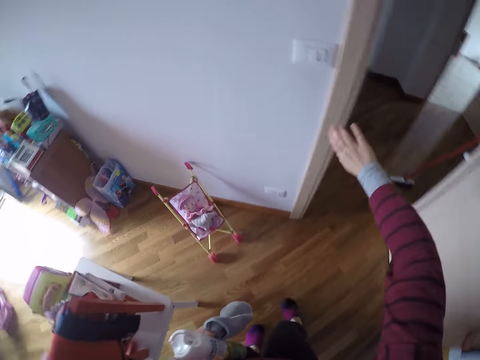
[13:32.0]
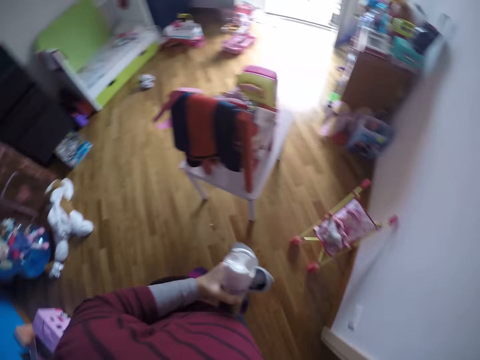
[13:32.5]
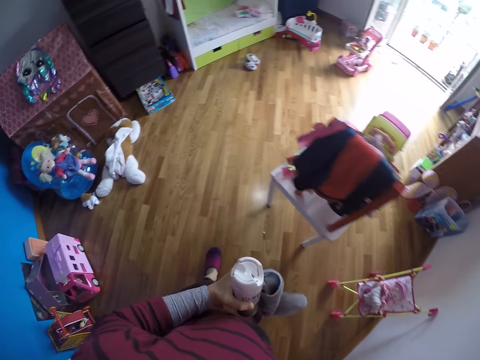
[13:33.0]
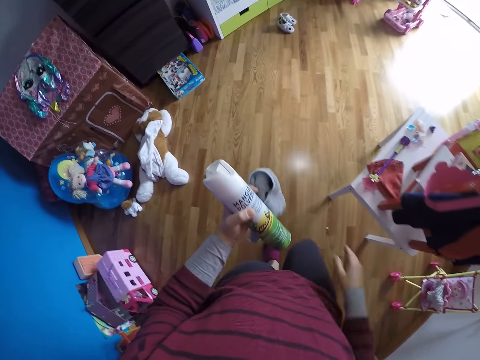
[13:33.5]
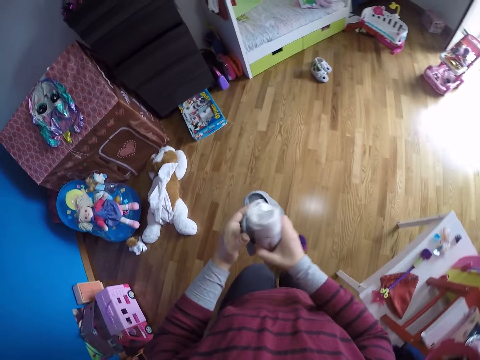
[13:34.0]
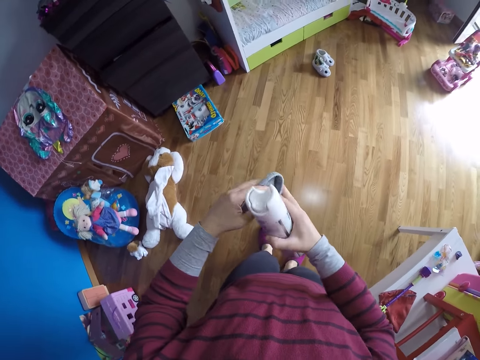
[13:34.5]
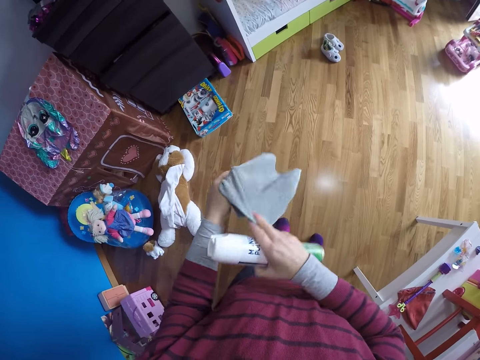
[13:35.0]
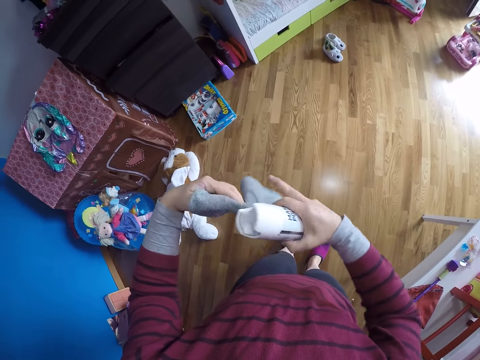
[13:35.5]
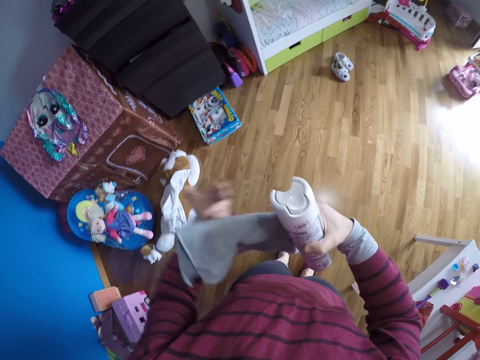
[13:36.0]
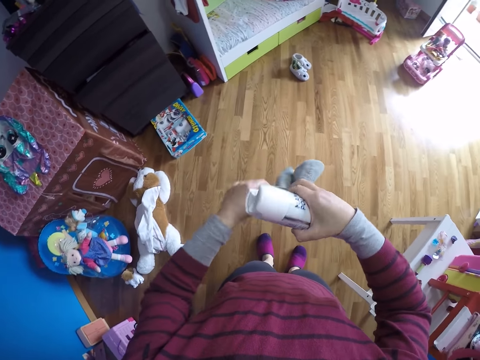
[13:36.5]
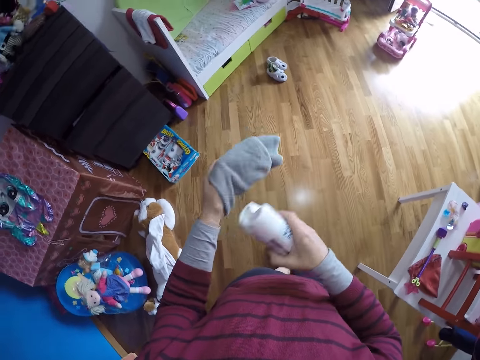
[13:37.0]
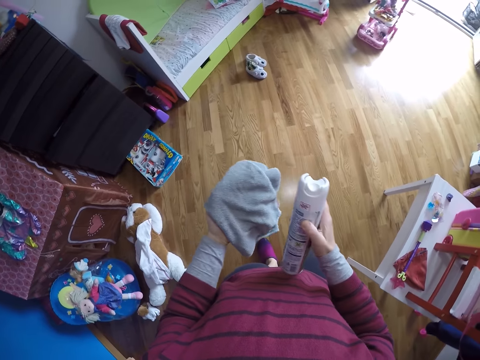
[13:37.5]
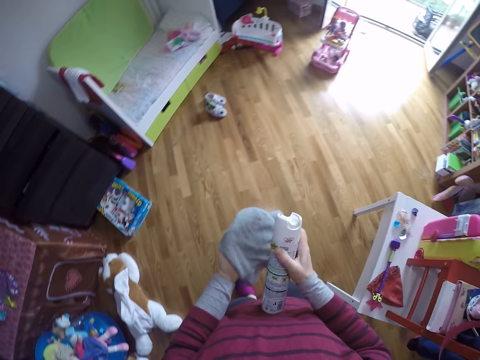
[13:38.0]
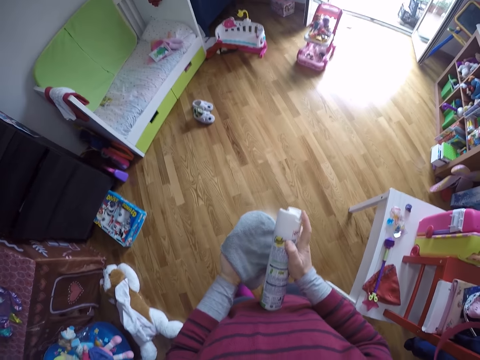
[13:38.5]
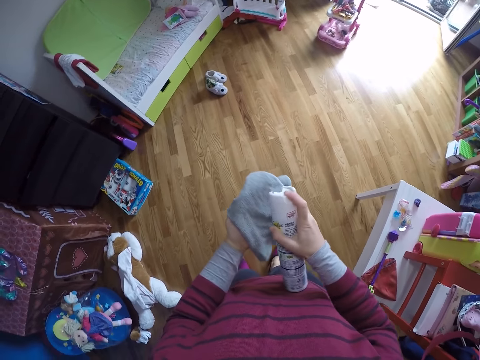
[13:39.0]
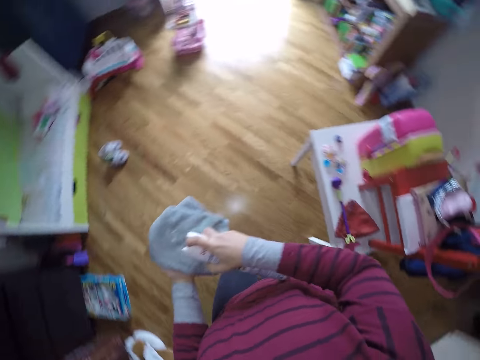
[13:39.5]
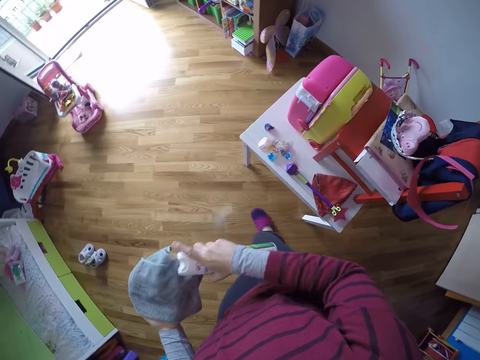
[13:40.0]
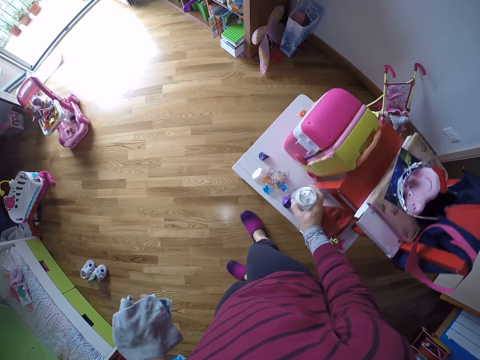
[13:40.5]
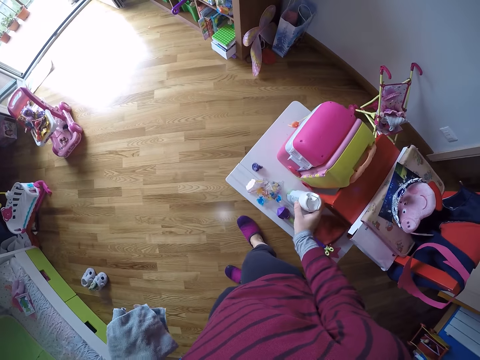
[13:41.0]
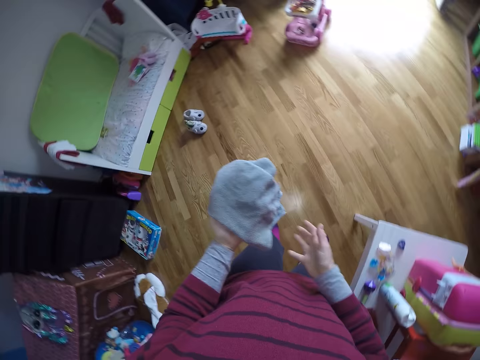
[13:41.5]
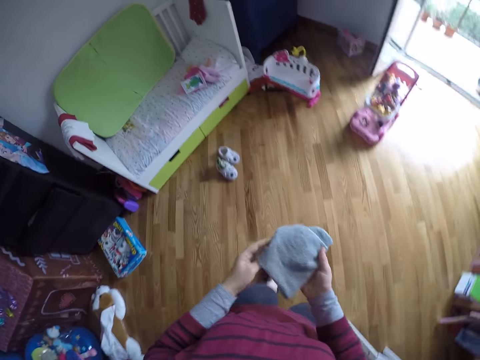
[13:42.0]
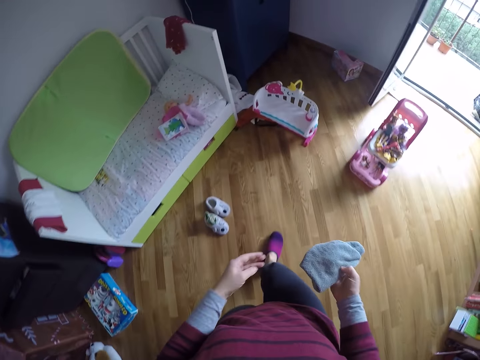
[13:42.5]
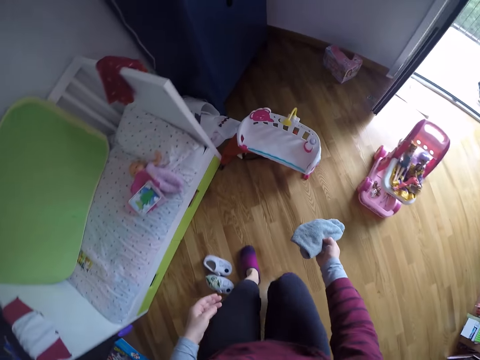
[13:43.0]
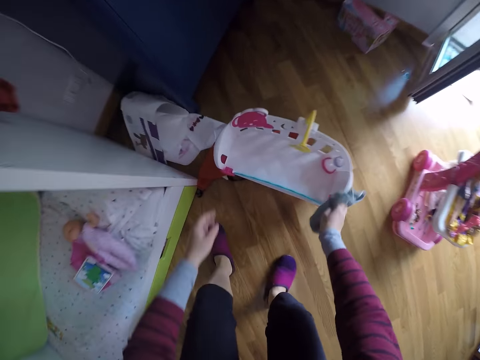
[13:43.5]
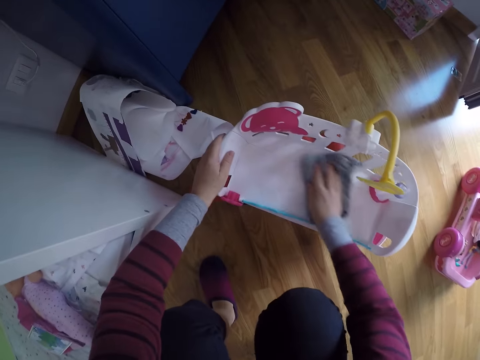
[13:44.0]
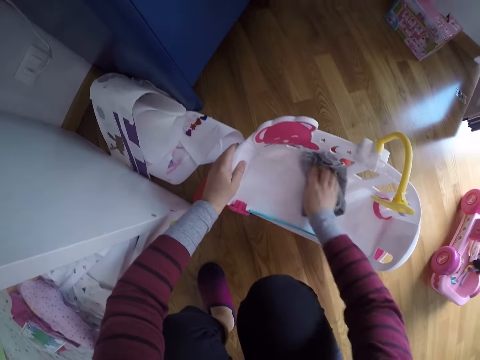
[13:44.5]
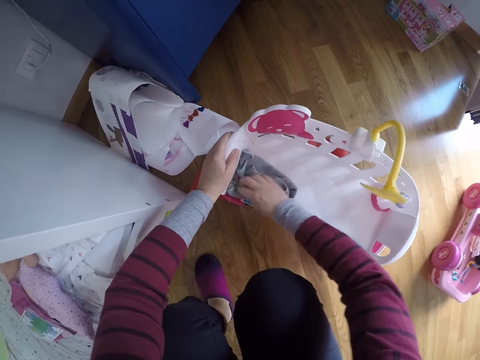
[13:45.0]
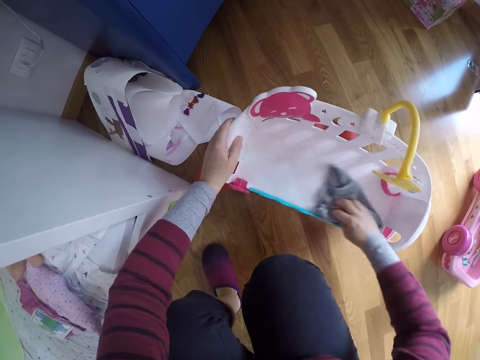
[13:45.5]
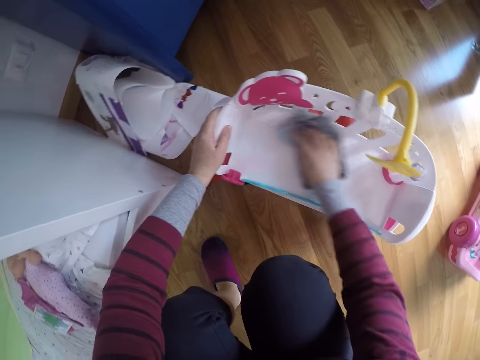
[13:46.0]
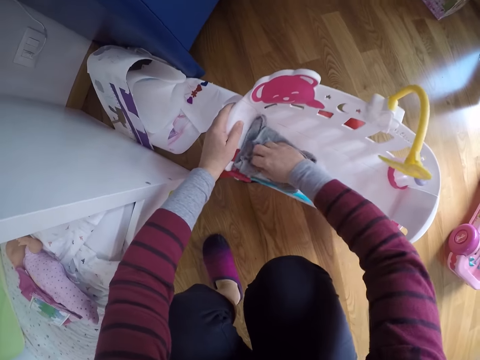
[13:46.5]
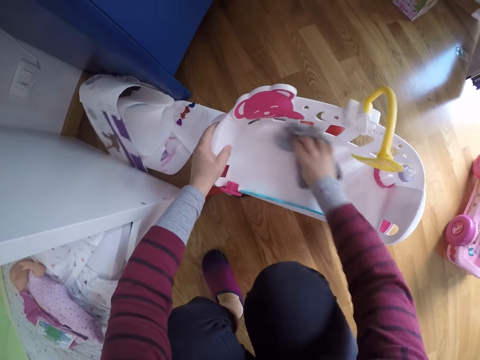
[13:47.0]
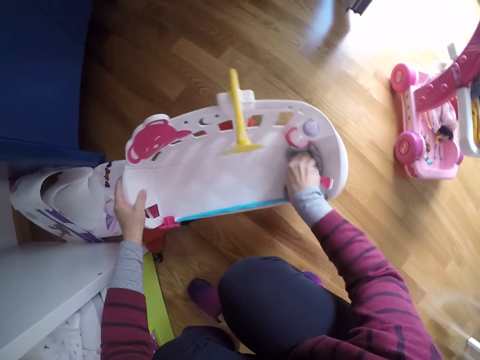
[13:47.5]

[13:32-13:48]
The camera wearer turns on the light of the room with her right hand. She turns around and walks around. She picks up a spray bottle from the other hand. She turns a hand towel. She sprays the disinfectant spray in her right hand on the towel in her left hand. She drops the disinfectant spray on the table with her right hand. She picks up the hand towel with the other hand. She walks around. She squats. She cleans the other crib with the towel in her right hand.

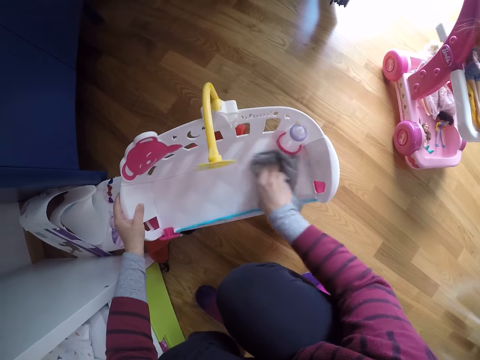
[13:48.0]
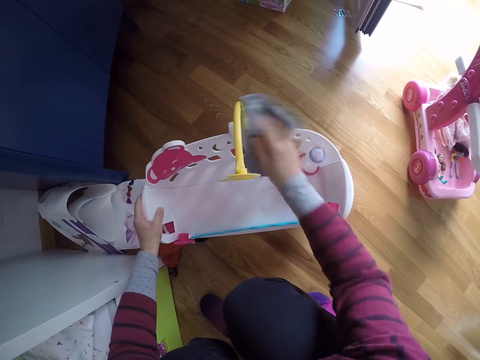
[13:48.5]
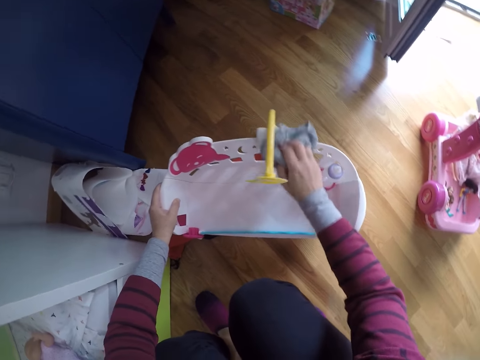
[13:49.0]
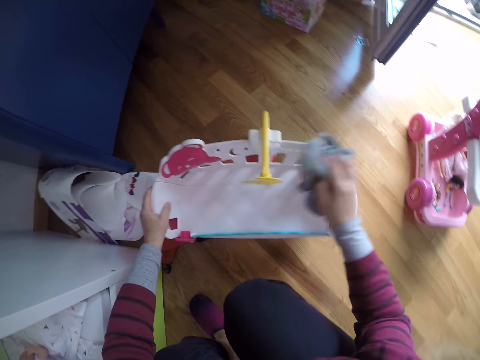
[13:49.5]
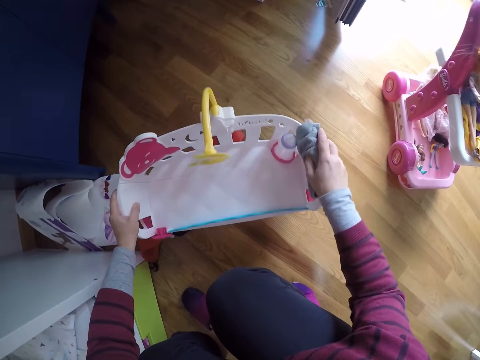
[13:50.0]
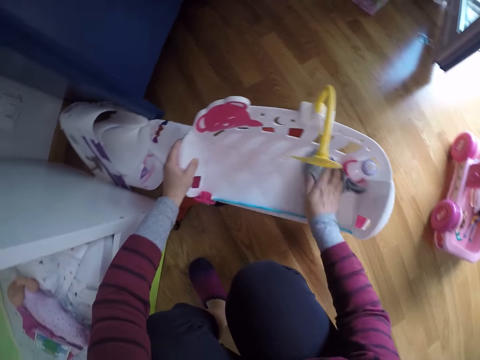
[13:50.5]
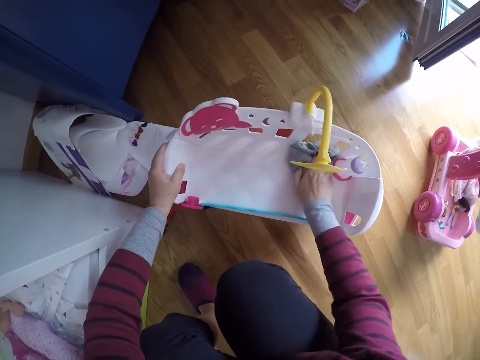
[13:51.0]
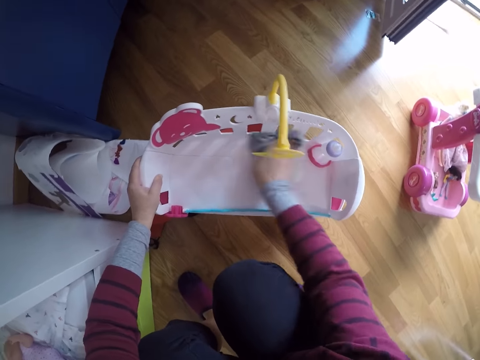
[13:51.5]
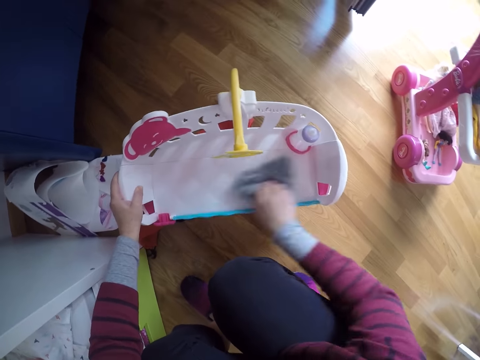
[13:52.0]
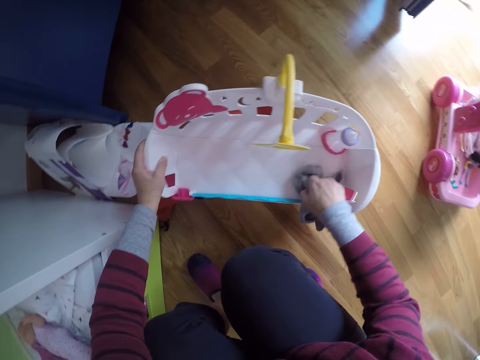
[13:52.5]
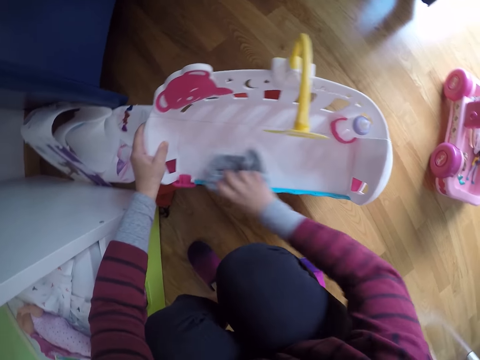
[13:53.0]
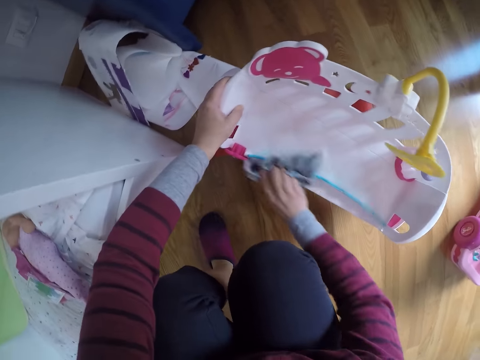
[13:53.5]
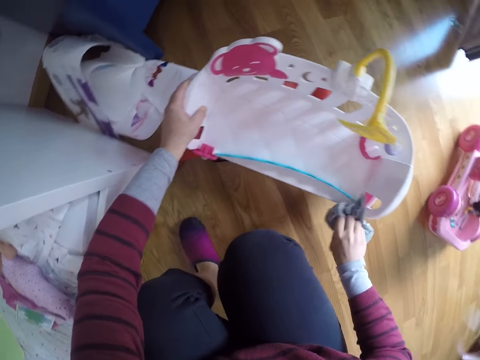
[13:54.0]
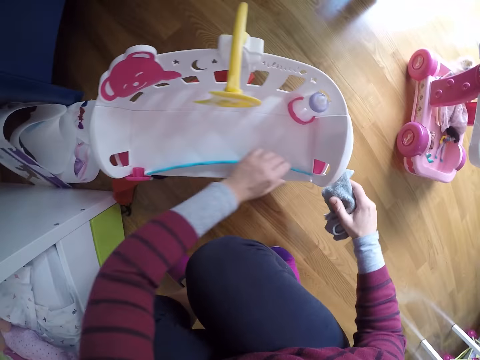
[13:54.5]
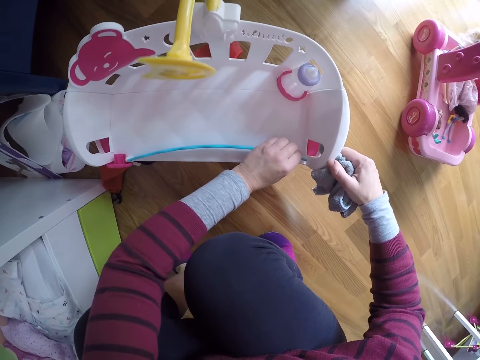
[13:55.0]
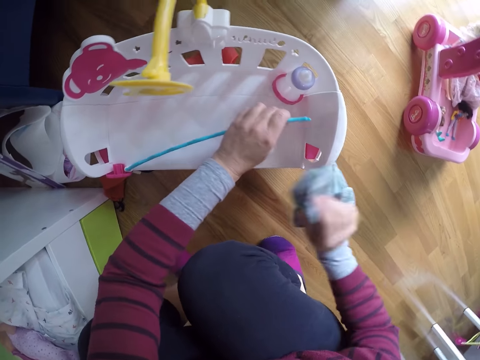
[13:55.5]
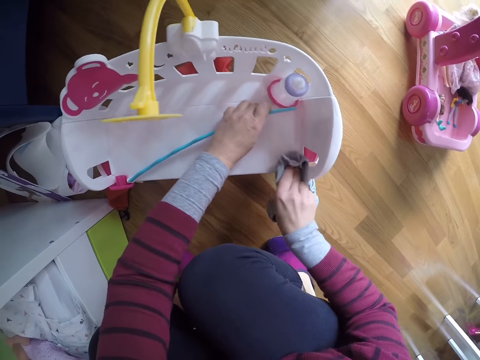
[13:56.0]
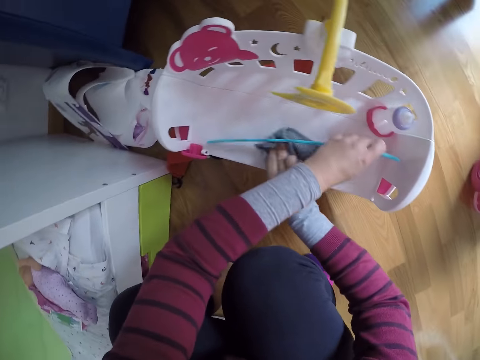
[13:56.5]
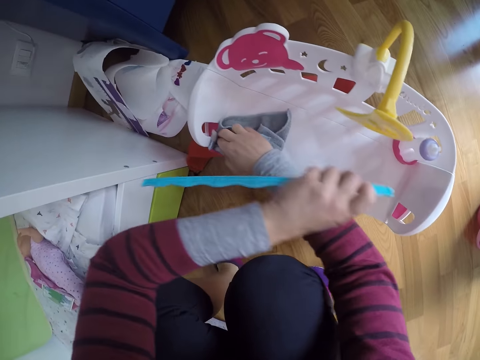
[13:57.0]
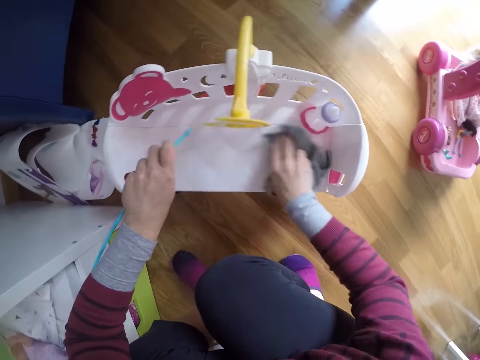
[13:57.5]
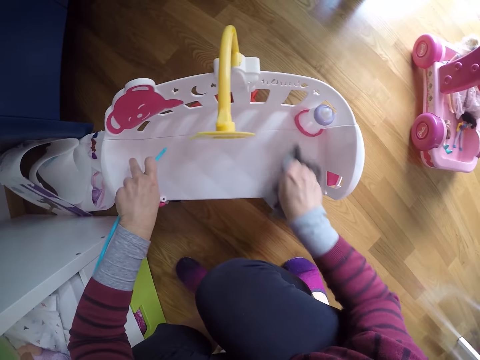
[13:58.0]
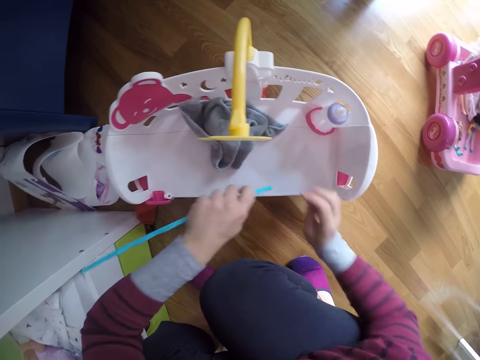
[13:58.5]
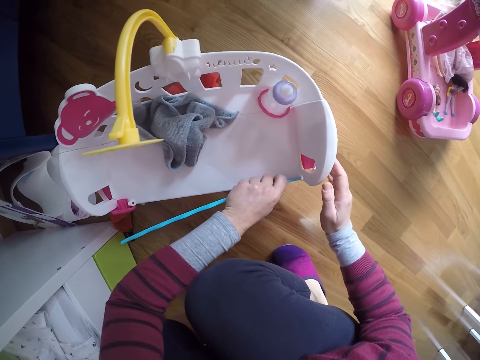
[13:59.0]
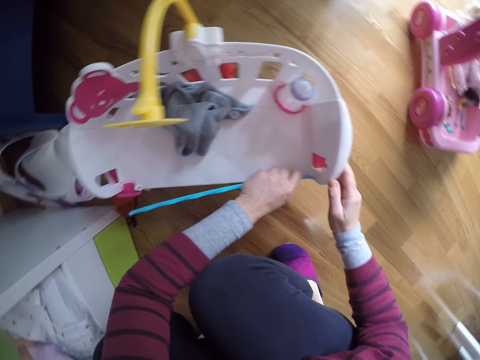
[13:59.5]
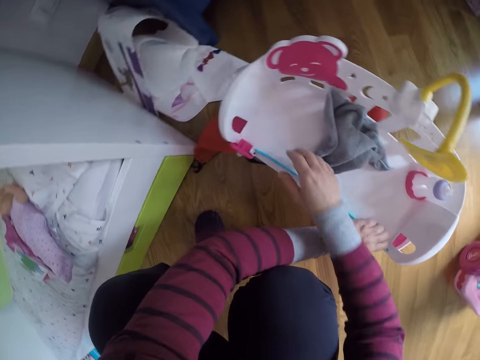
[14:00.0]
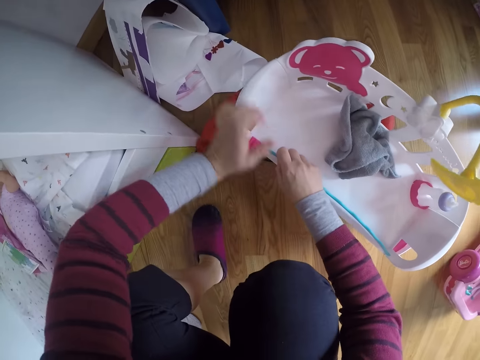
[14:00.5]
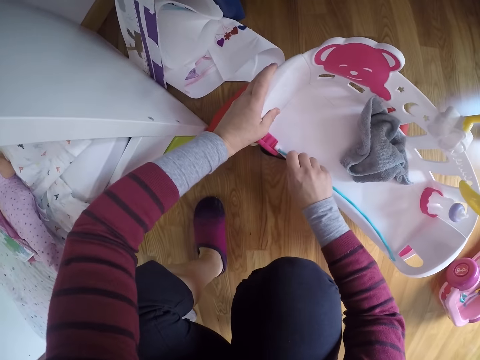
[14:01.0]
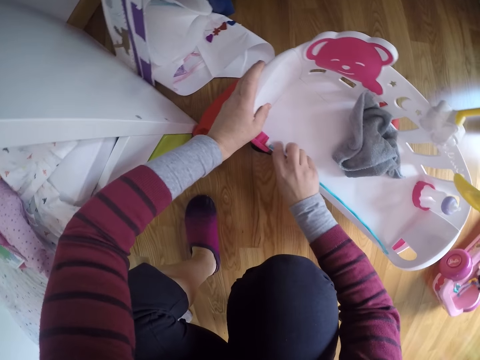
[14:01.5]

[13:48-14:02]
The camera wearer removes a bar from the doll crib with her left hand. She cleans the crib with the towel in her right hand. She drops the towel on the crib with her right hand. She fixes the bar into the crib with both hands.
